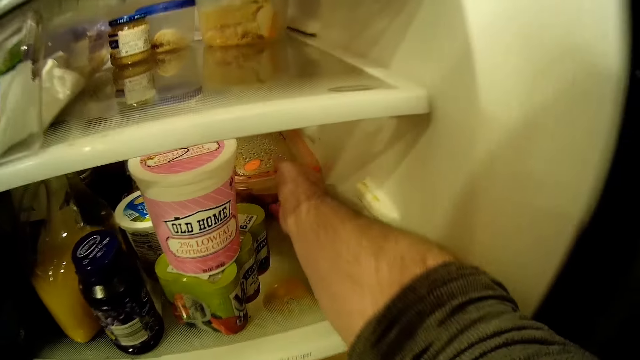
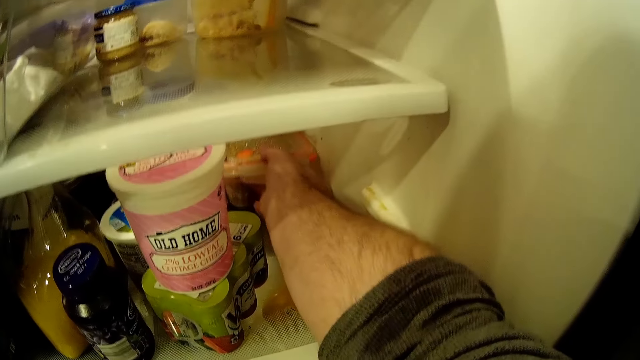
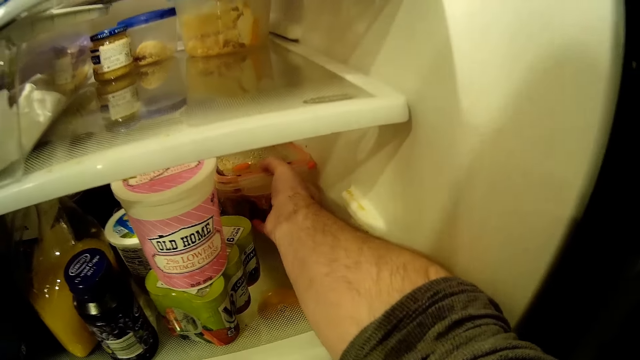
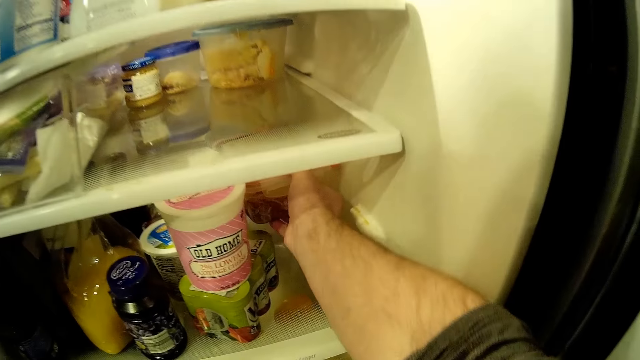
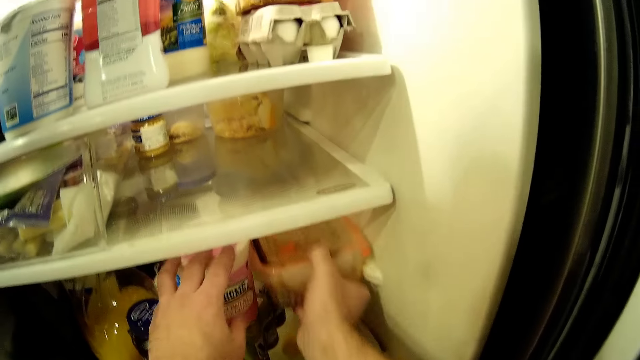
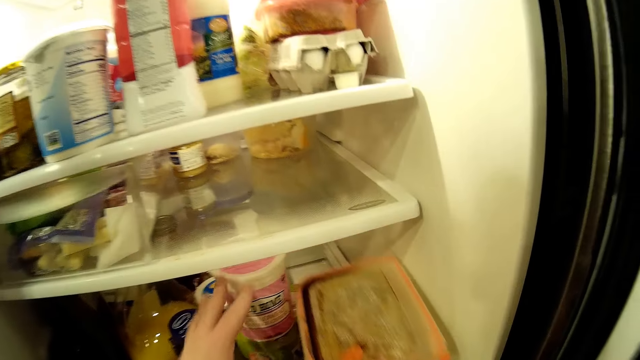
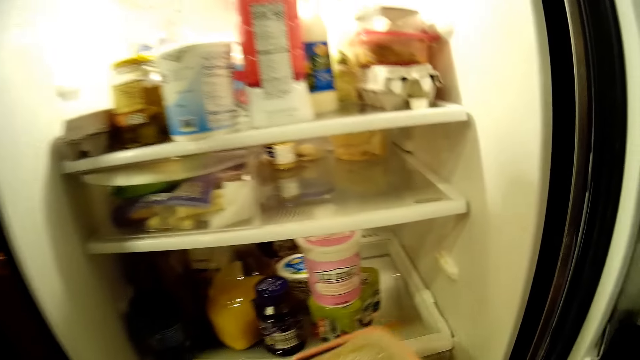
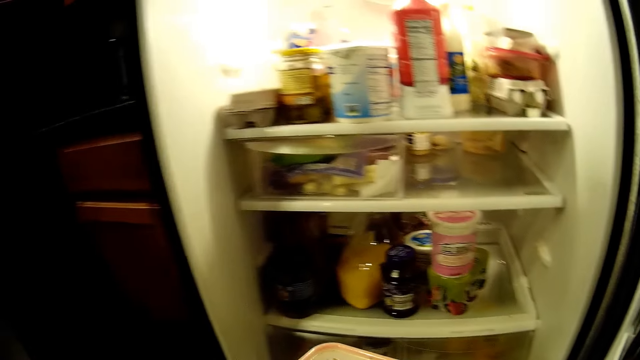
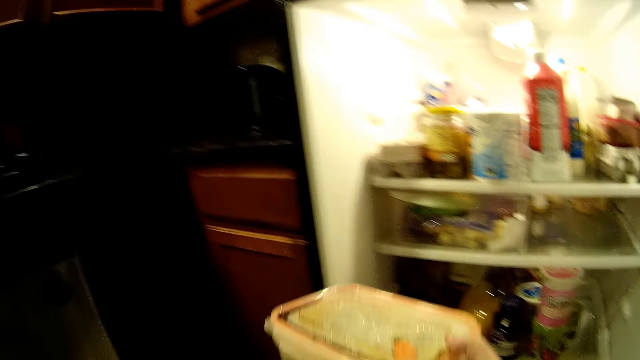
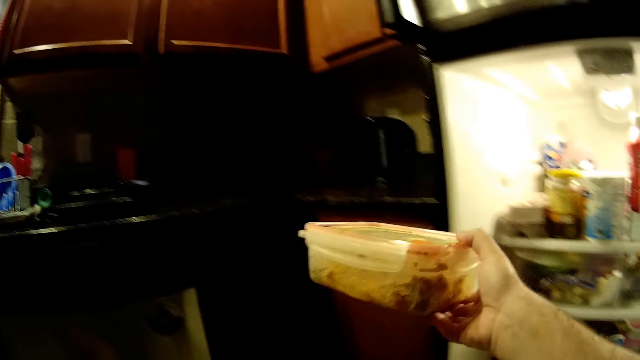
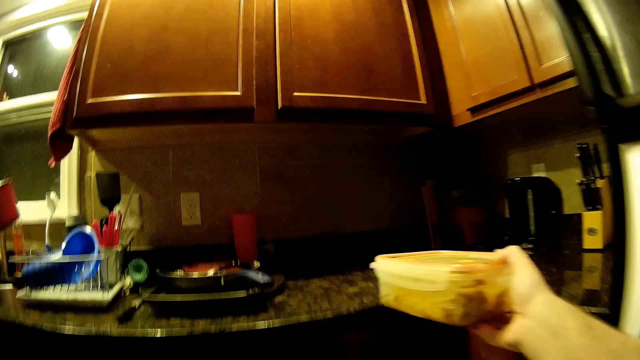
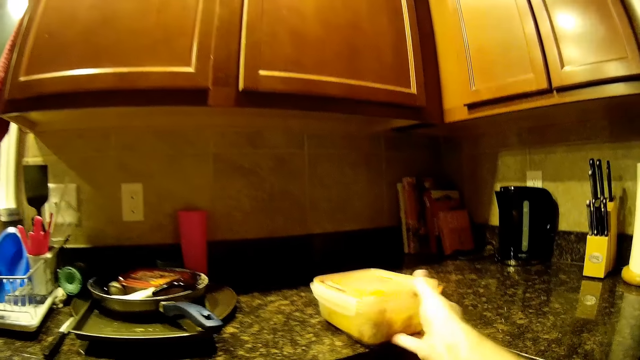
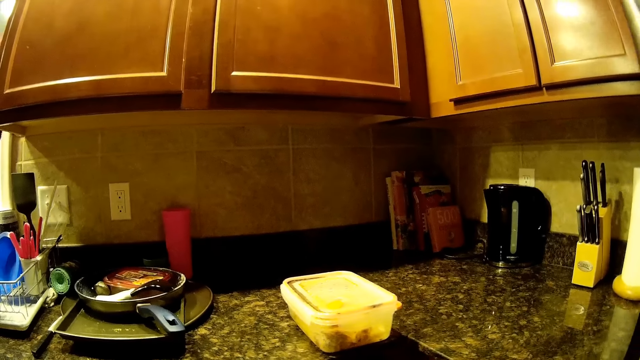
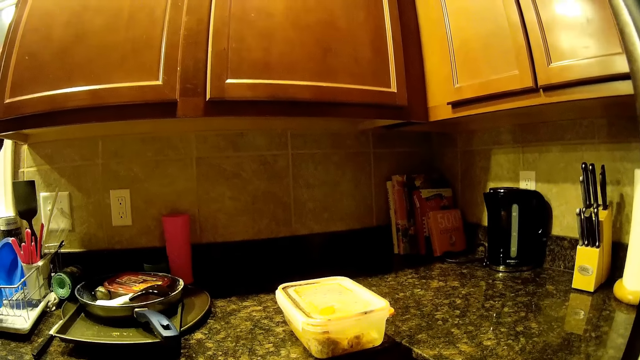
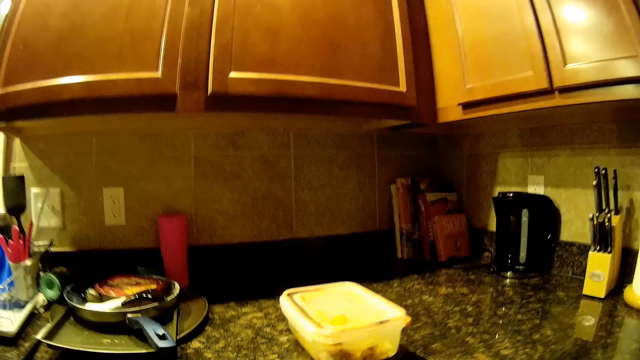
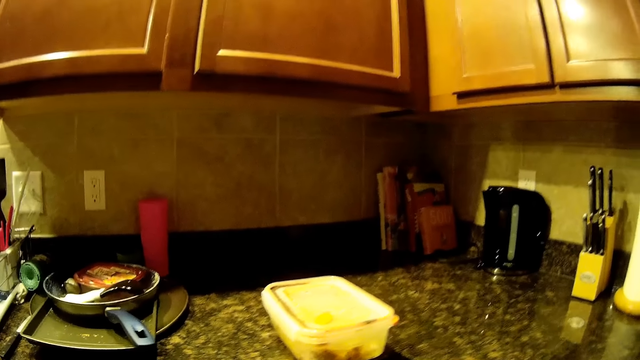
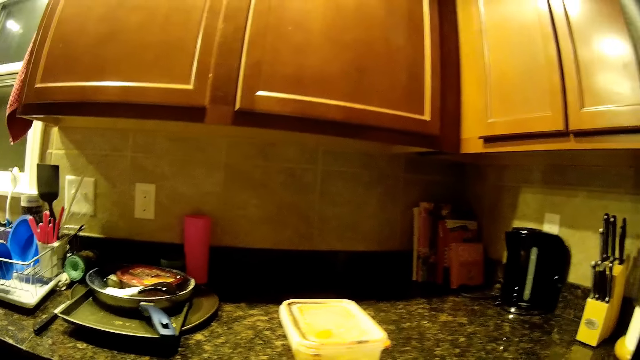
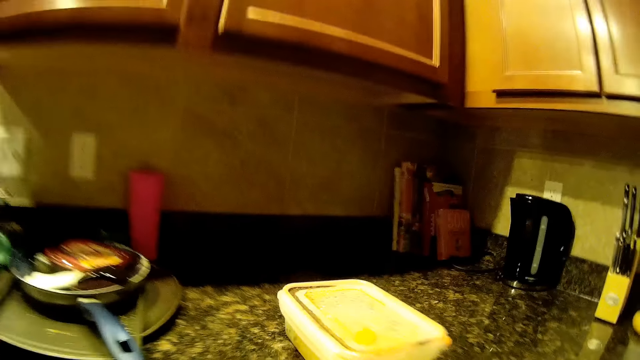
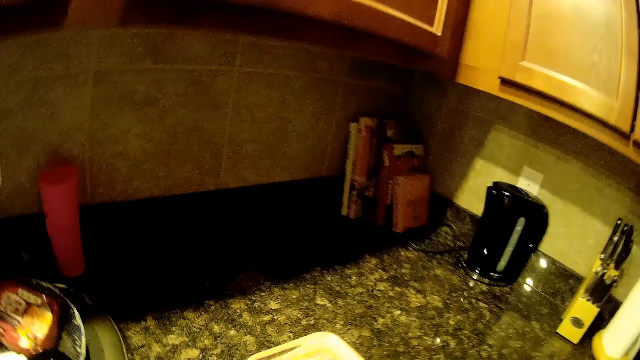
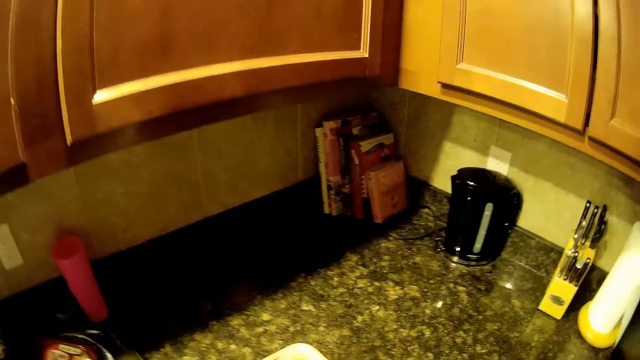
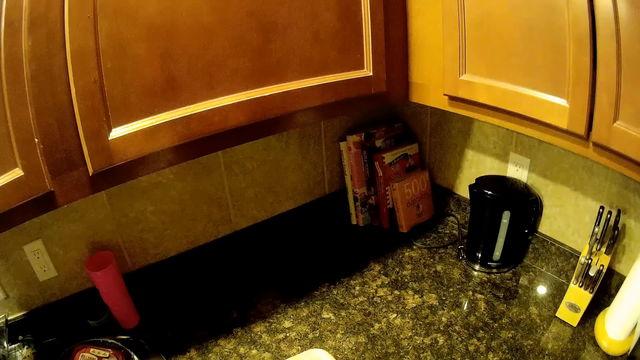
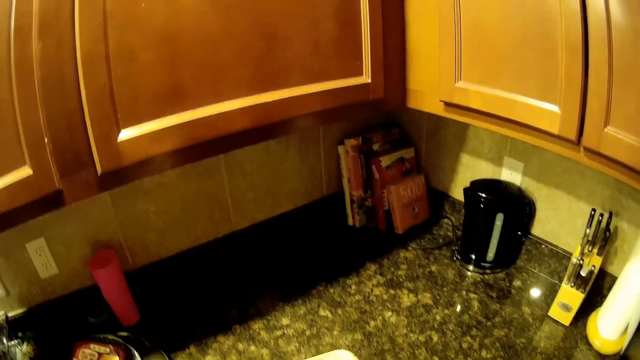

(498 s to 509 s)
The camera wearer picks a dish or tin from the fridge. They put the dish on the table. They pick the dish from the table.

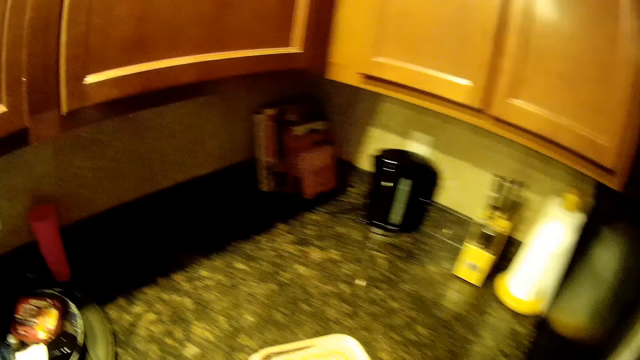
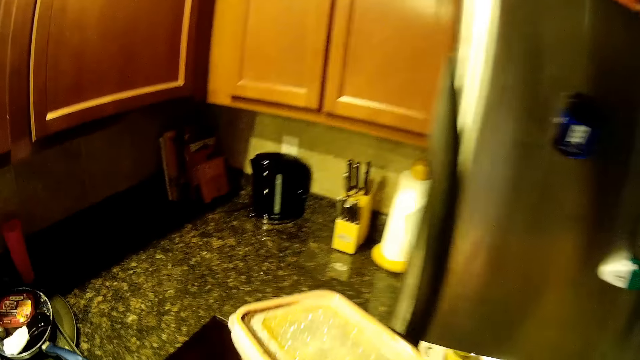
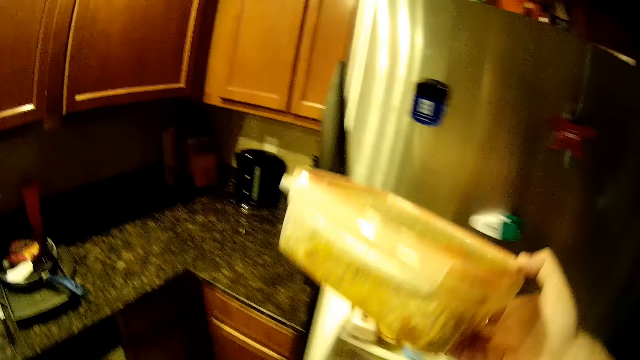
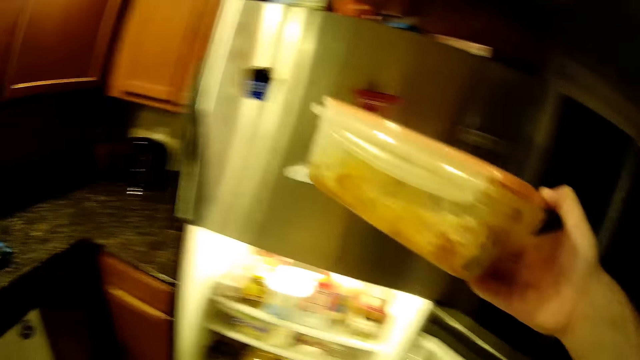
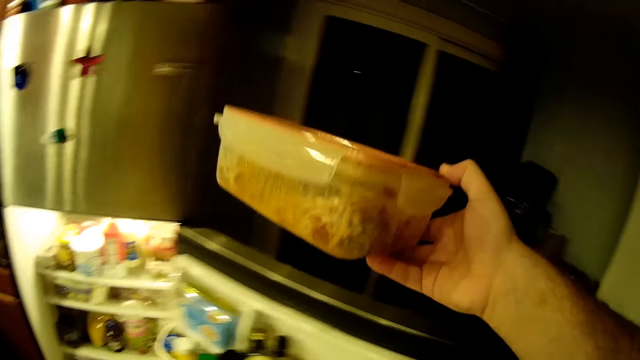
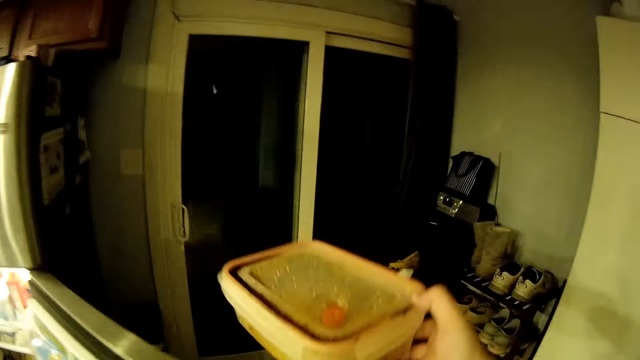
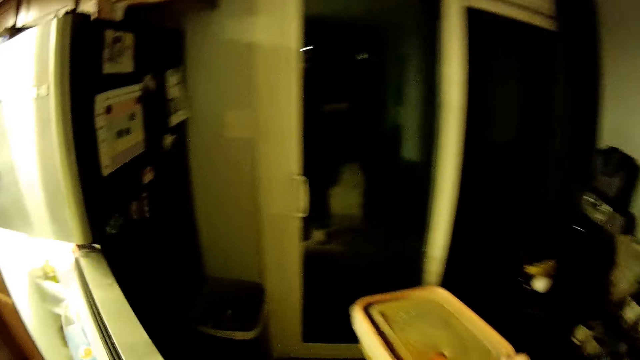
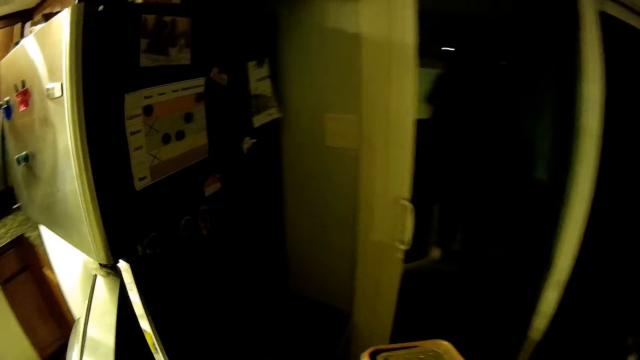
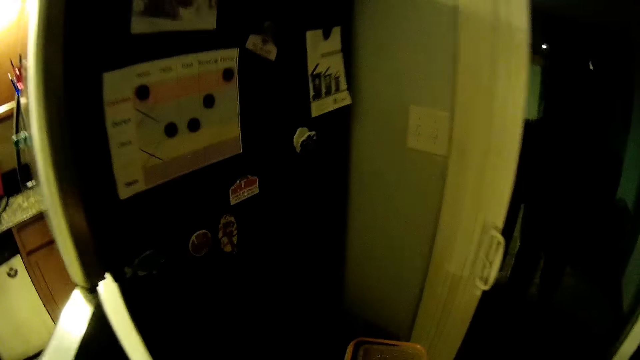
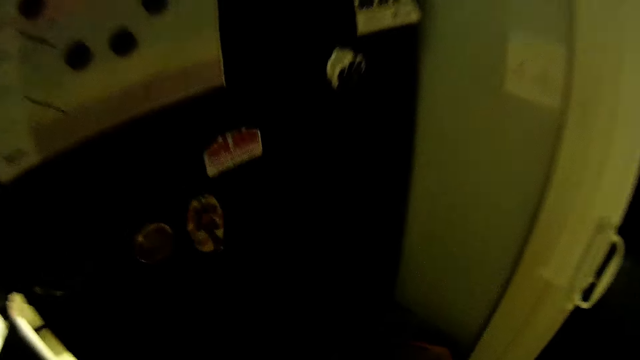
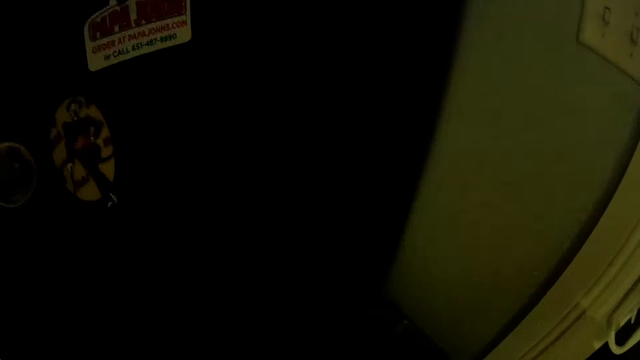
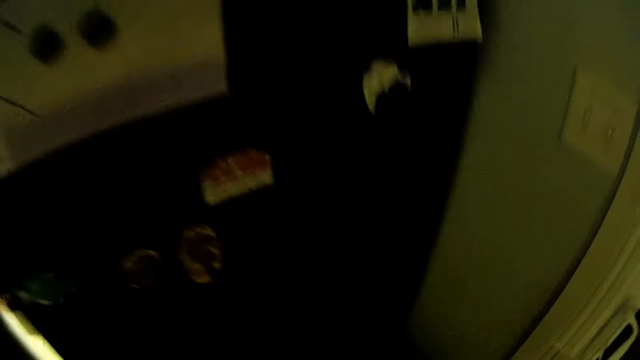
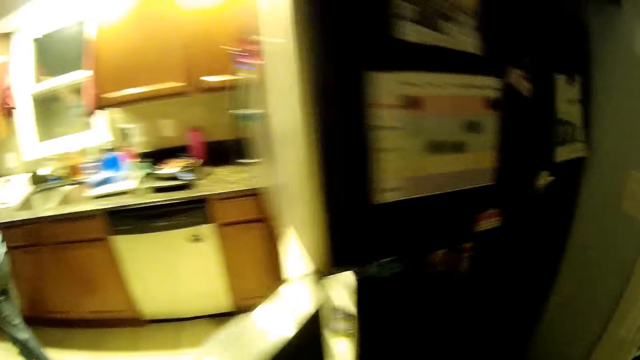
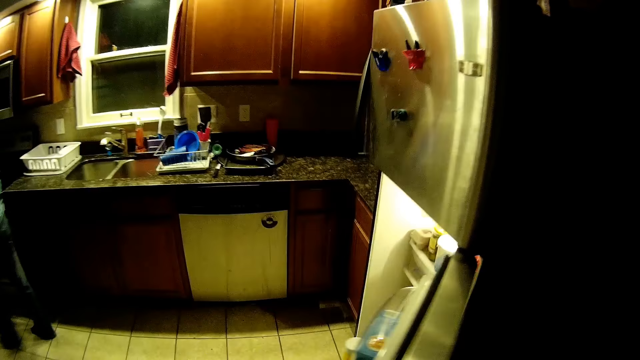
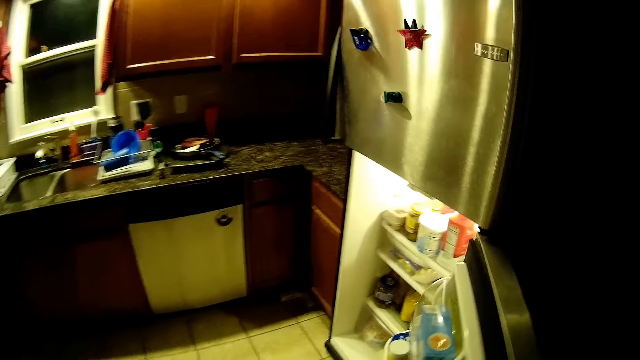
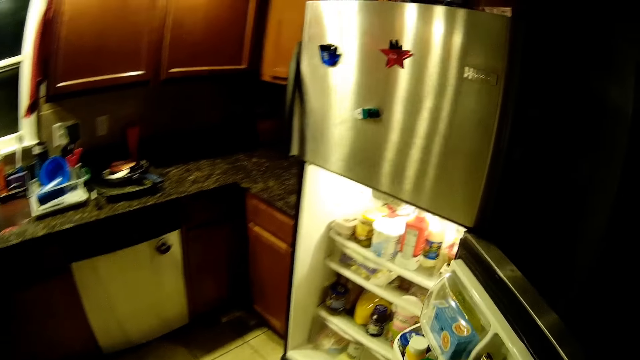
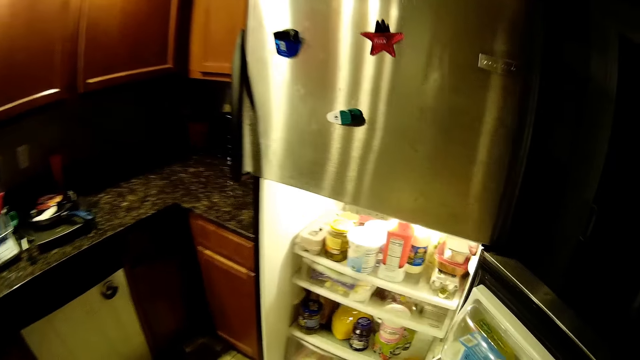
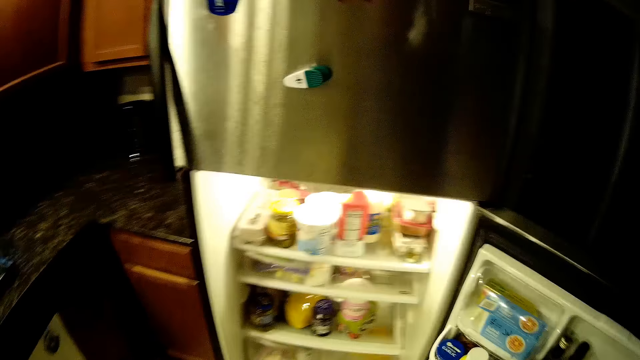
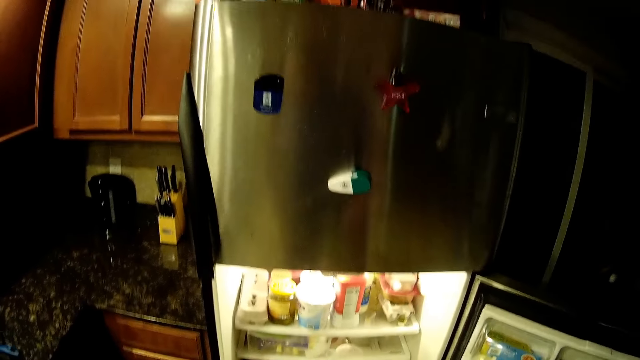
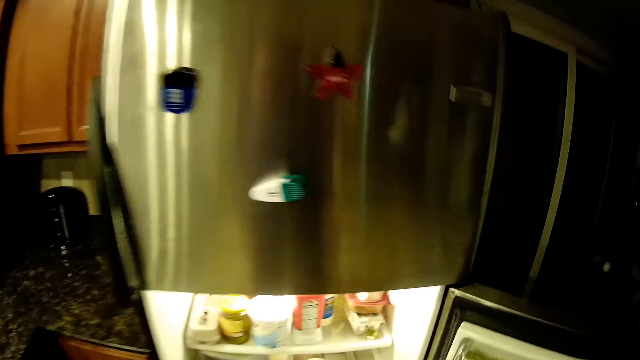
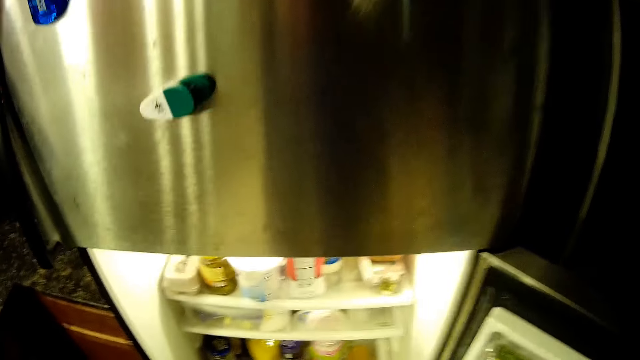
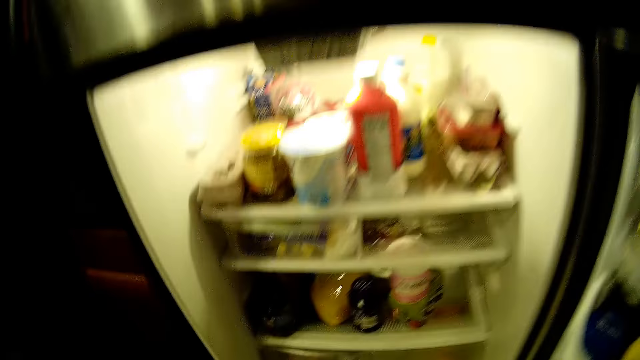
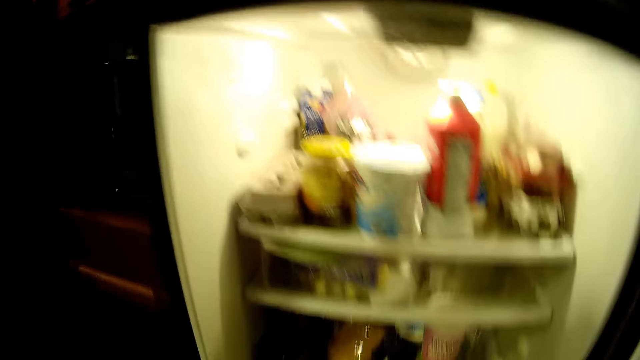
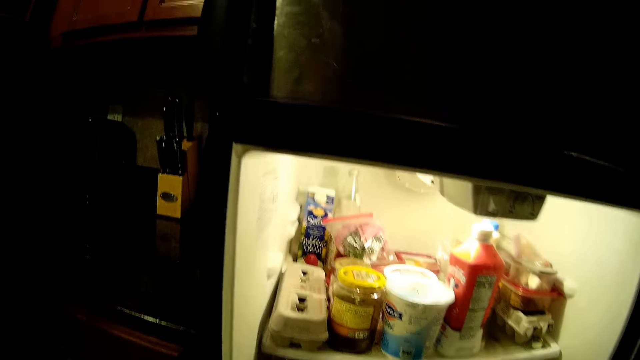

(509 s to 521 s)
The camera wearer throws a tin in a trash bin. They stare in the fridge.
